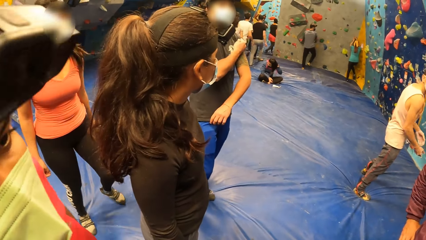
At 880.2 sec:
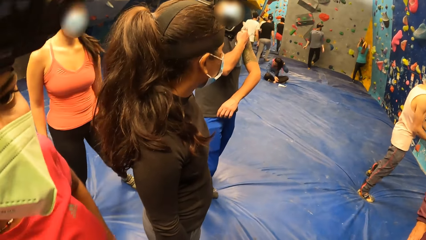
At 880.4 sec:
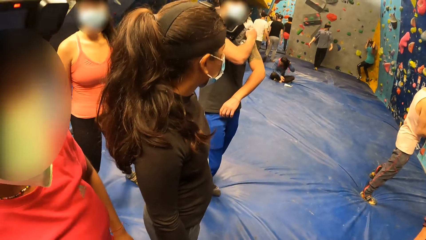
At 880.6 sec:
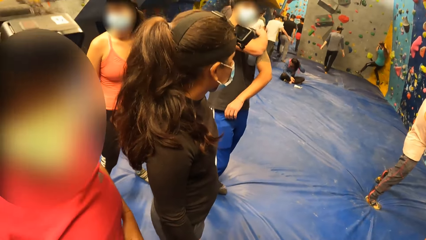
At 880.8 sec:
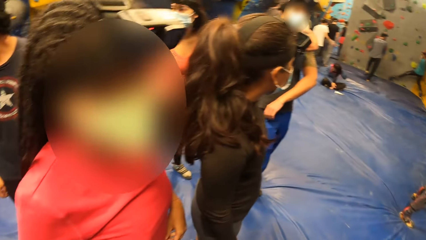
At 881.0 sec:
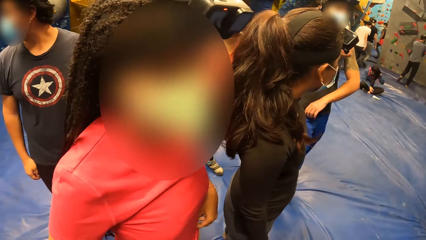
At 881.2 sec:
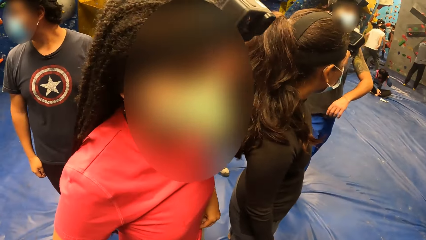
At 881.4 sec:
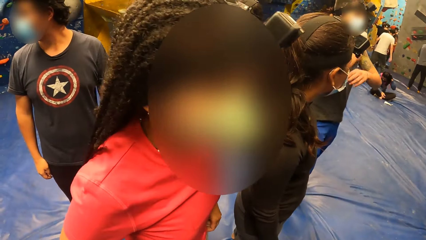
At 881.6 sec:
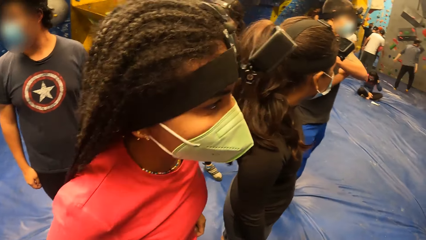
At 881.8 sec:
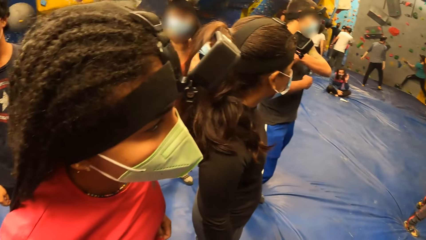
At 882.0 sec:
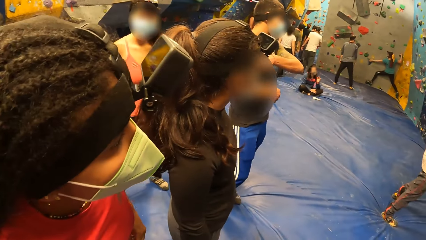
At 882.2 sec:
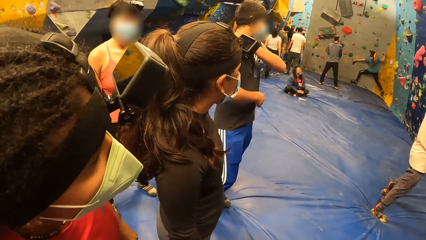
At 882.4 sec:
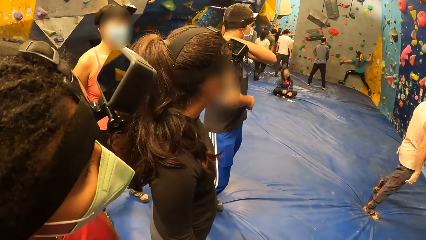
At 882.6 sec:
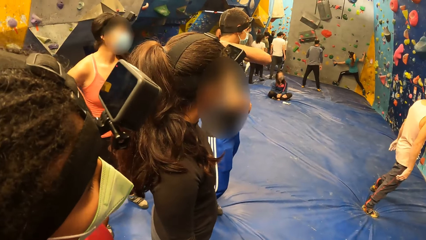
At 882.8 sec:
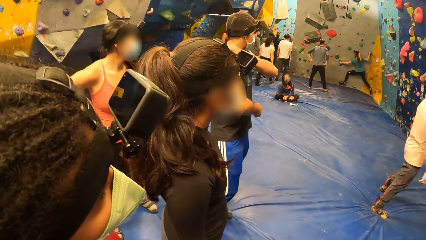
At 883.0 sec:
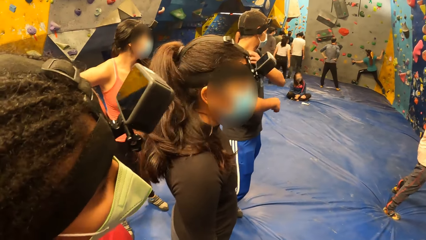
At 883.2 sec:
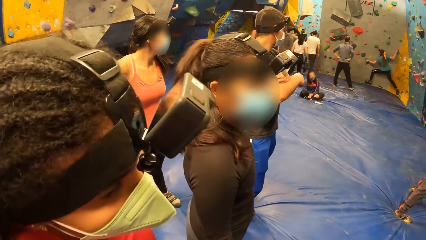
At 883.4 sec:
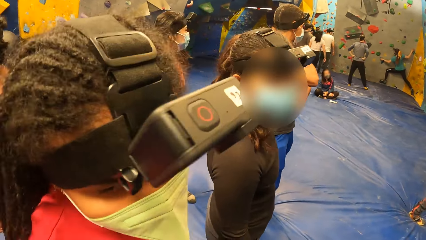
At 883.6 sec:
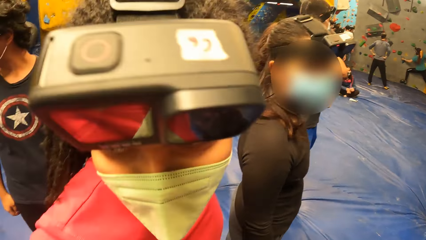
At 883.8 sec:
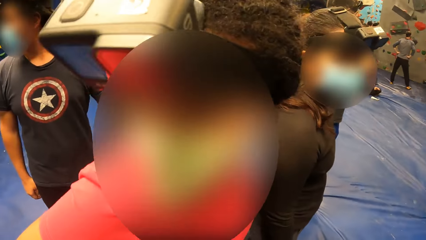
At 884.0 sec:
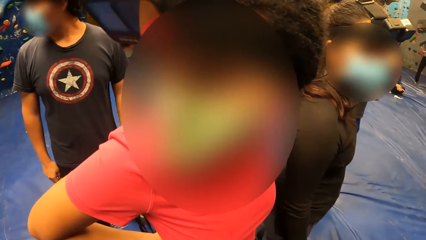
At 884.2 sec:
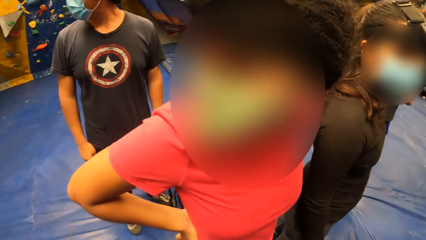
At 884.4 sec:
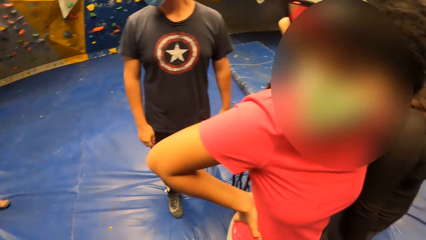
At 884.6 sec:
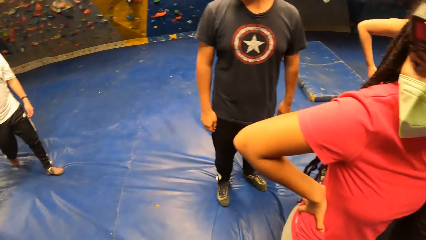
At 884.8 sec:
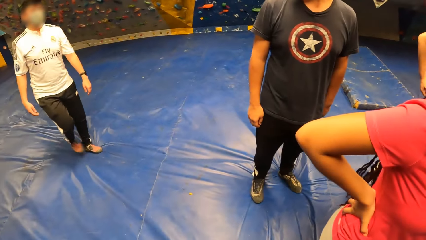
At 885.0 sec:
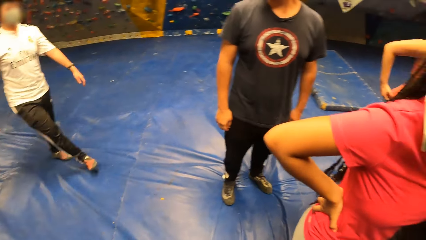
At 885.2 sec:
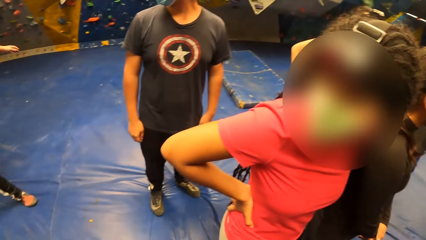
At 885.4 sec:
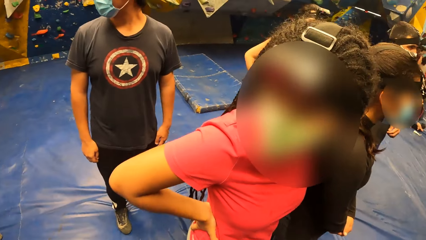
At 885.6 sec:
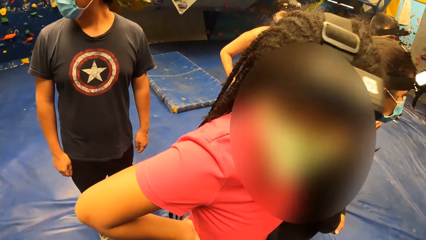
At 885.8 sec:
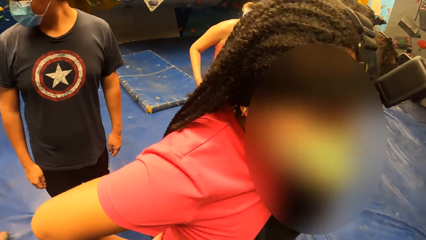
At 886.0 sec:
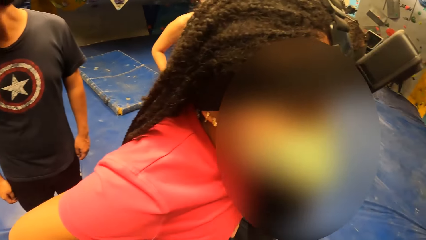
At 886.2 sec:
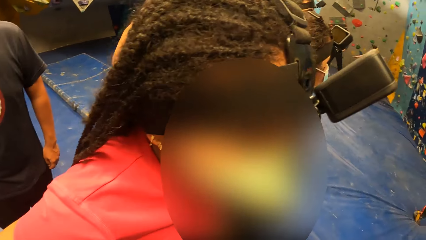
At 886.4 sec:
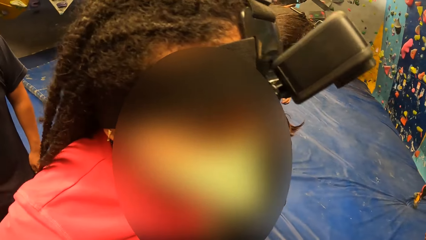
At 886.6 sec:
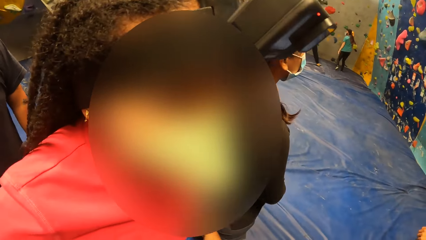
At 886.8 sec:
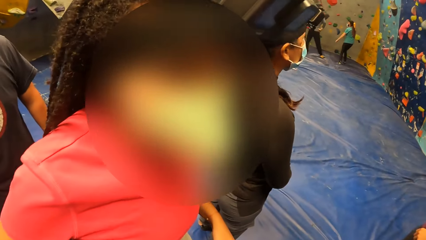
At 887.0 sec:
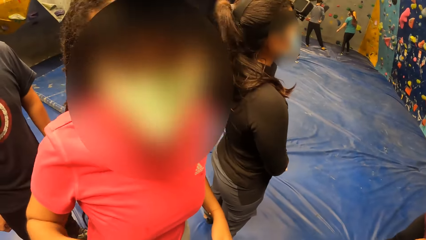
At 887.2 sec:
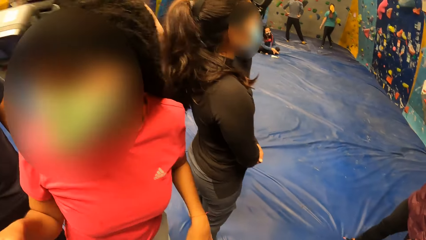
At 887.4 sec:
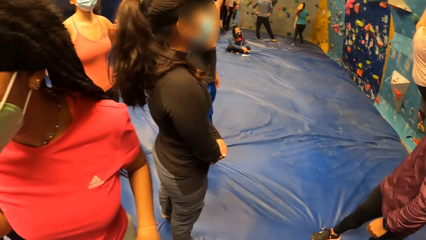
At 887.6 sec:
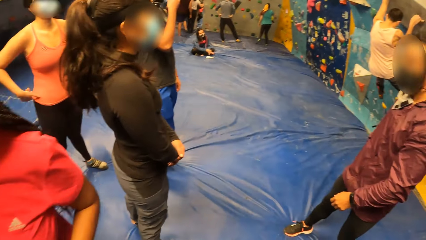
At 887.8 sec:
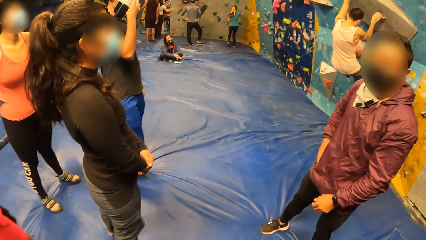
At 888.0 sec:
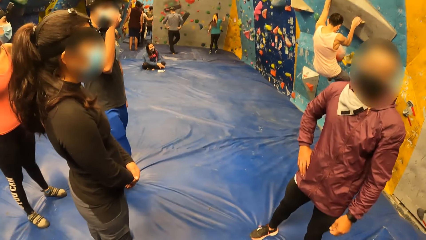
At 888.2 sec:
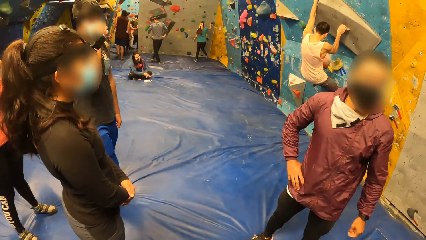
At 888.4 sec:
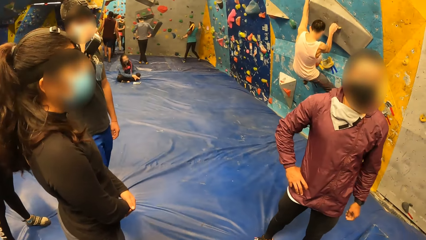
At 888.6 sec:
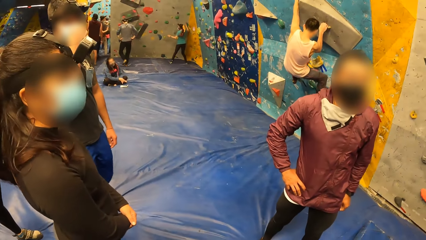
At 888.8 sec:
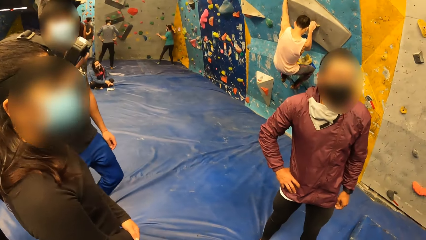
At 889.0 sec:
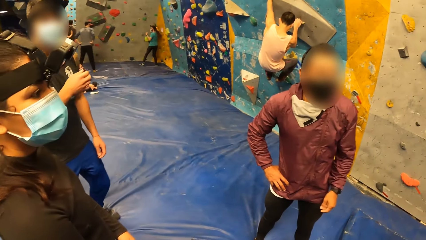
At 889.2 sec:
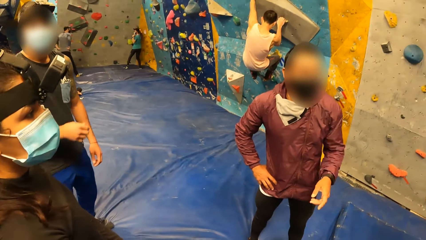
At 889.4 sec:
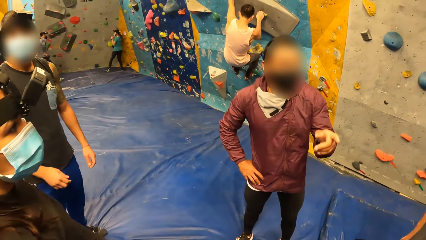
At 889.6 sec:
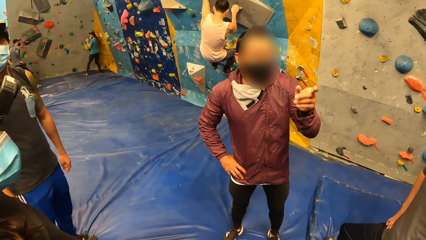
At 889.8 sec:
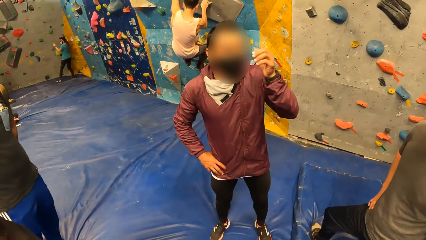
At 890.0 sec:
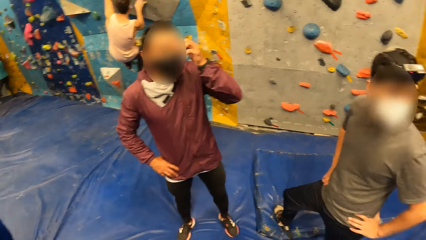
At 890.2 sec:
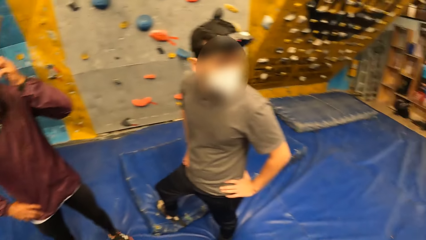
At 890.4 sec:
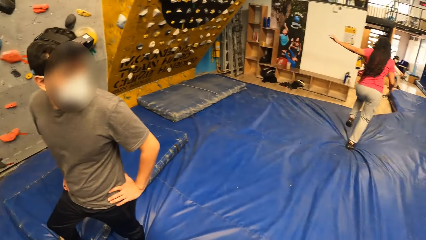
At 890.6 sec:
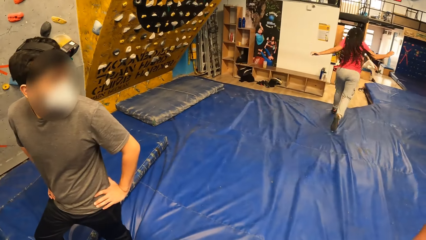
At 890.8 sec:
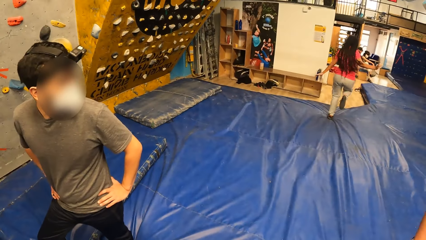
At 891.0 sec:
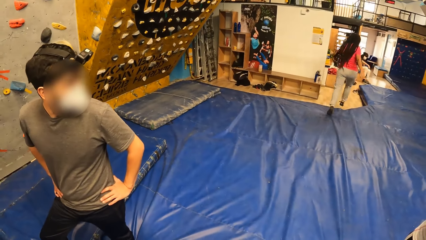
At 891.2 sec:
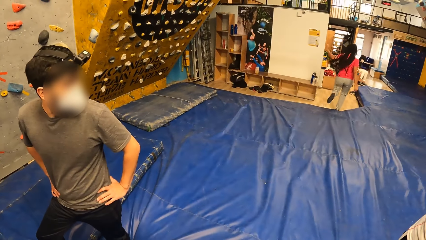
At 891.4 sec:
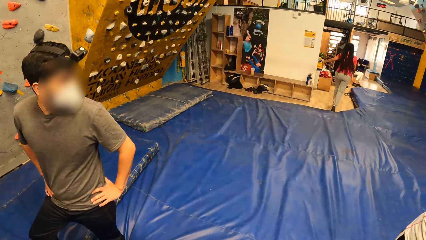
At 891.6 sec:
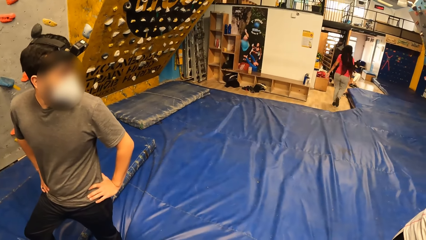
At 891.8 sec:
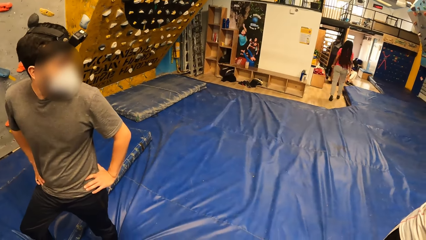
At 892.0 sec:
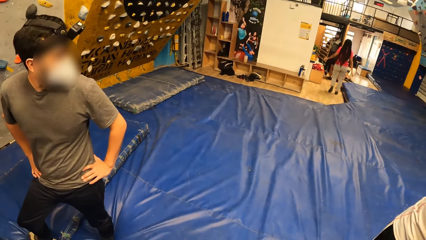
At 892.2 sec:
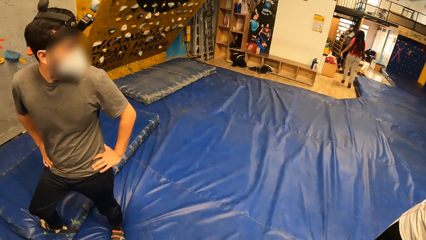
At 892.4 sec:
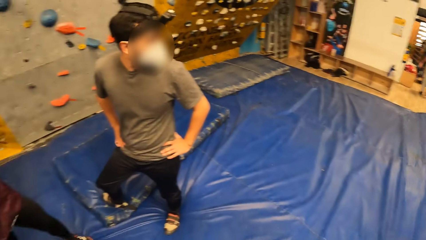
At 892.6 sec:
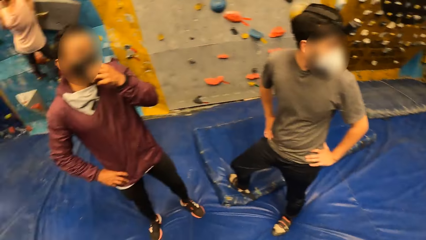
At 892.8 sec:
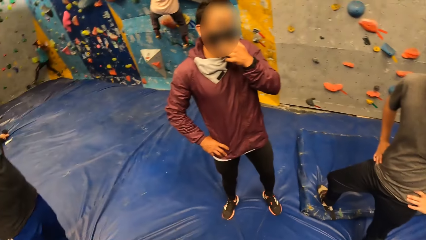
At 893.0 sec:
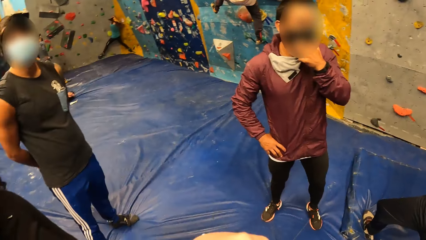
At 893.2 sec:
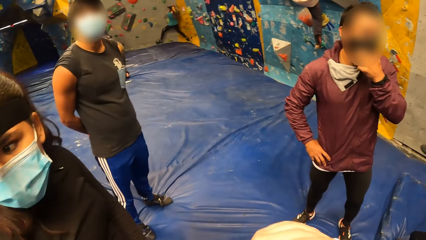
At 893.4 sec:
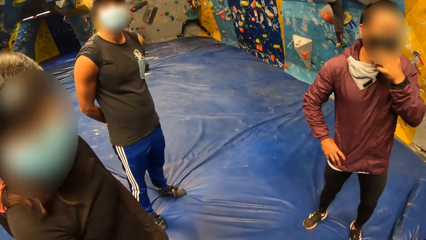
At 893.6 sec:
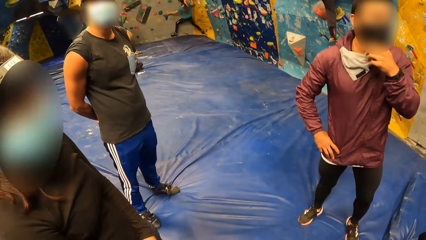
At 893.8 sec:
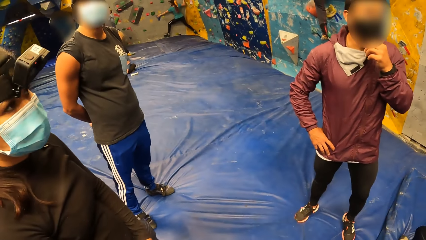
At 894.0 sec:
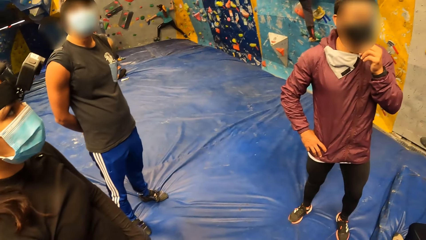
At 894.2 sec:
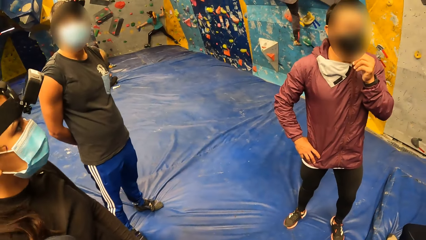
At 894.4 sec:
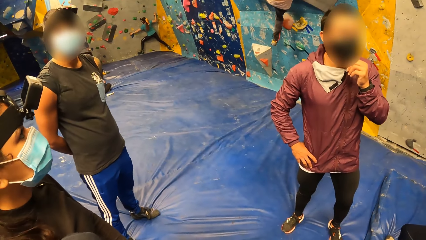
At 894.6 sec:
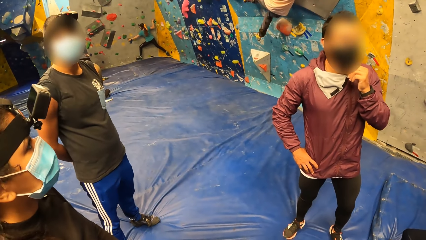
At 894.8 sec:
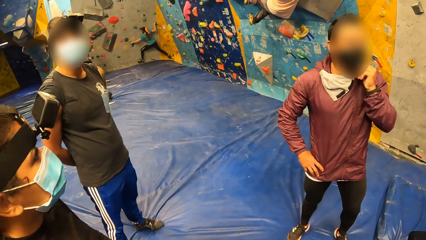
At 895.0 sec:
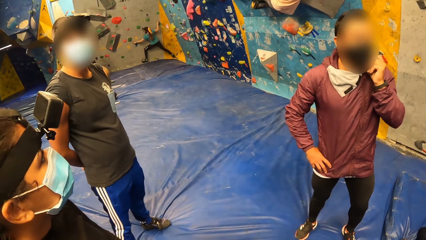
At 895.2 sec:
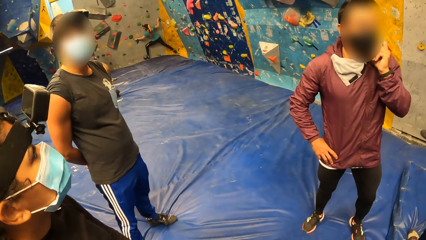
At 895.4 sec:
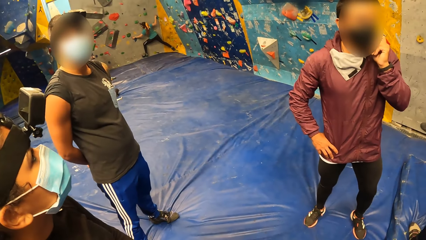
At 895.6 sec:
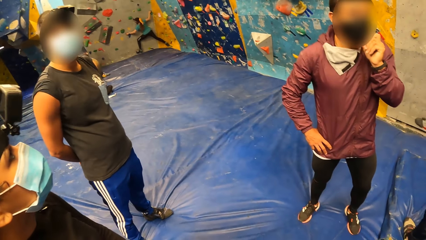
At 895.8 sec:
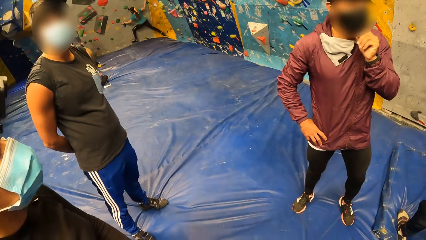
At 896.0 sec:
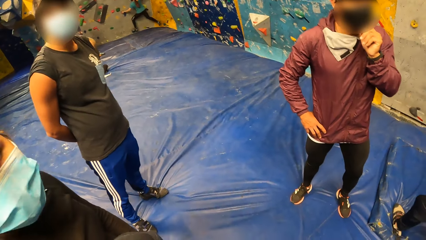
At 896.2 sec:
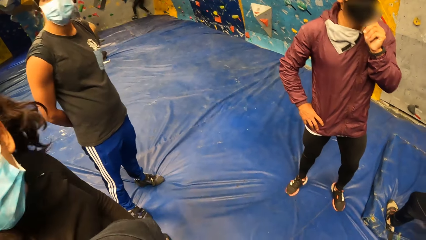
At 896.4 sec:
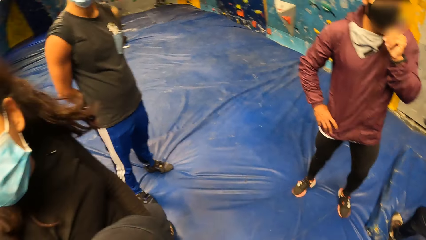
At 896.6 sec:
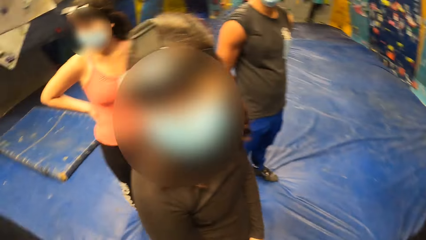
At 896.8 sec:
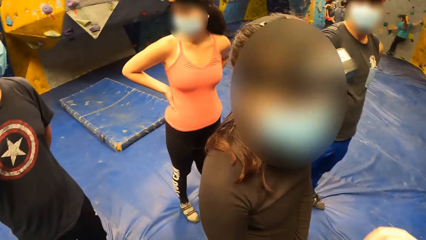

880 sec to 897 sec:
The woman walks off the mat.
